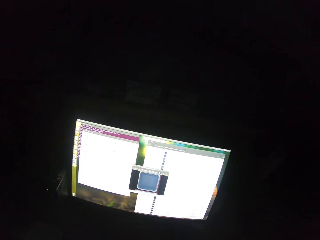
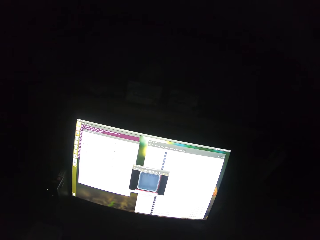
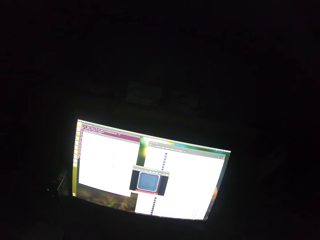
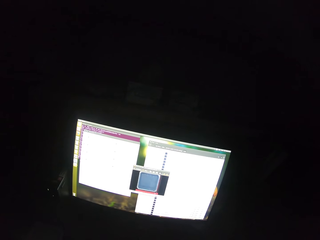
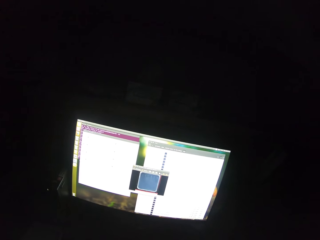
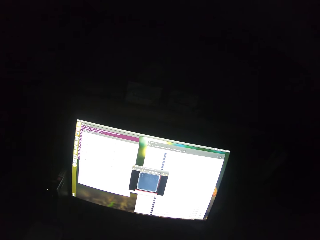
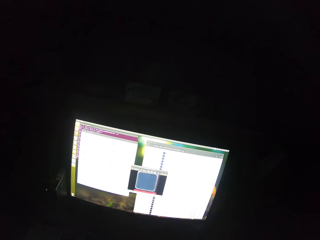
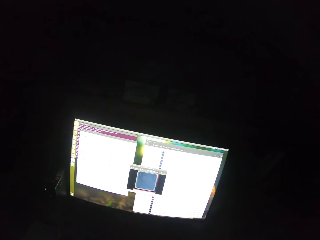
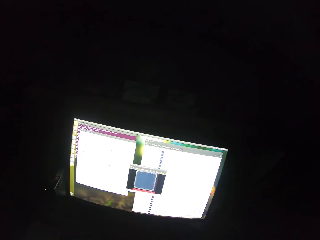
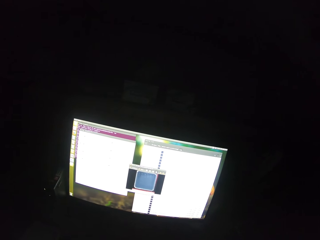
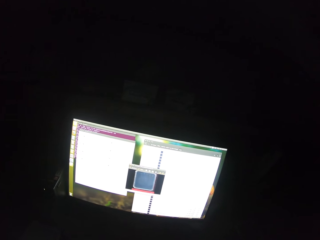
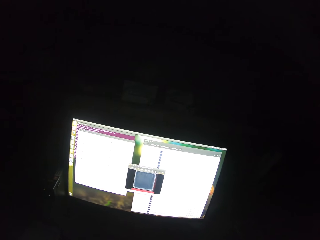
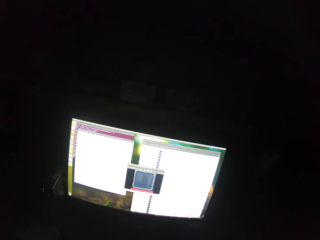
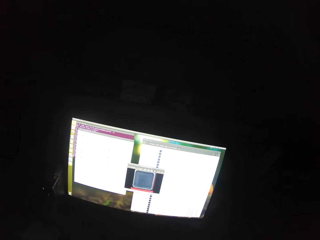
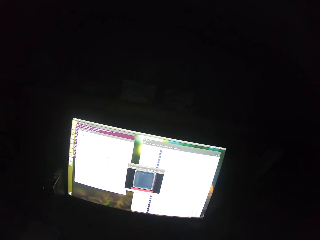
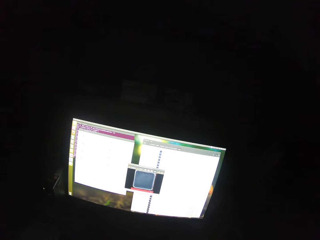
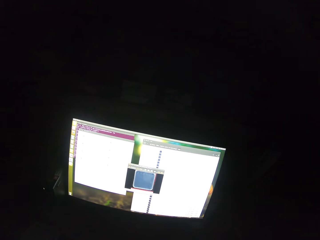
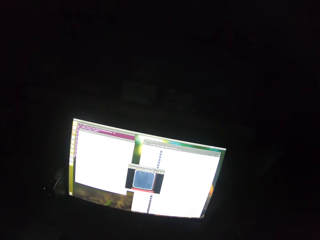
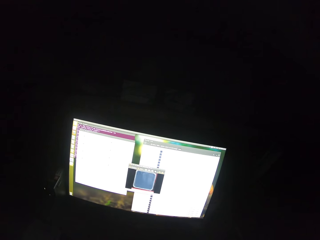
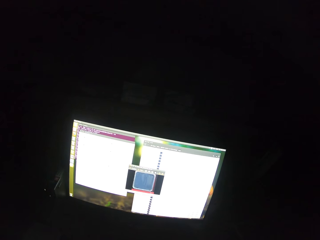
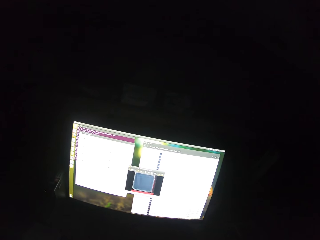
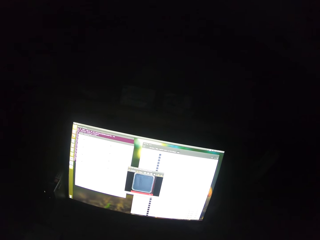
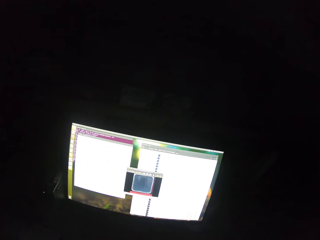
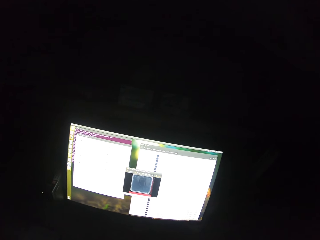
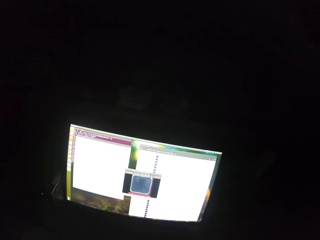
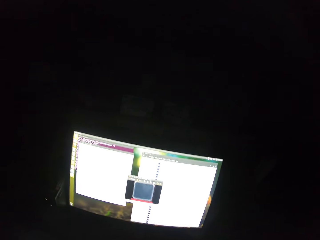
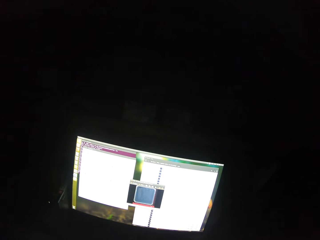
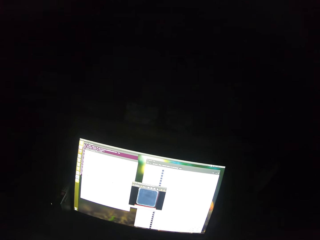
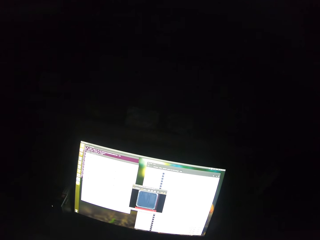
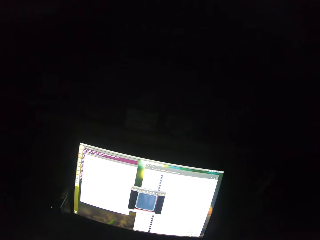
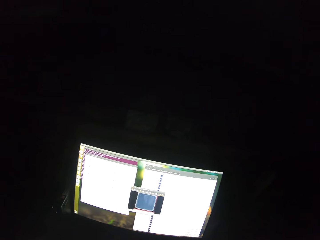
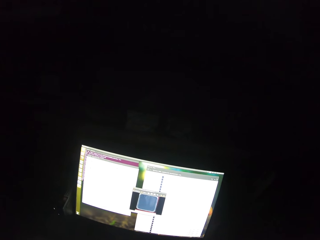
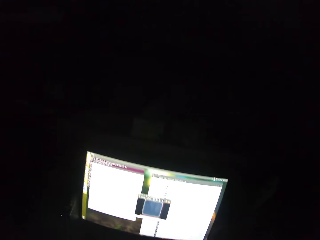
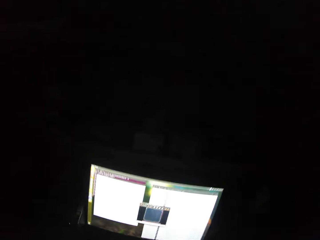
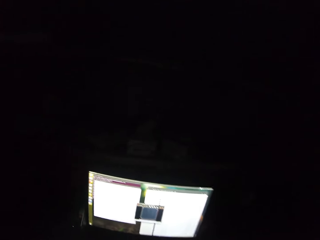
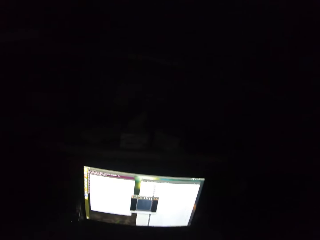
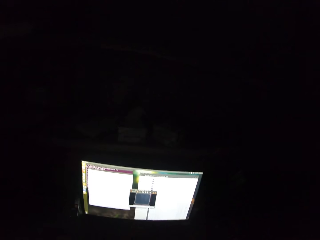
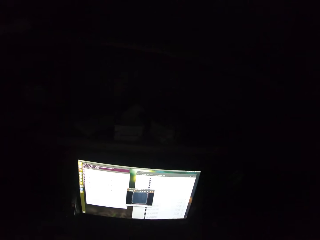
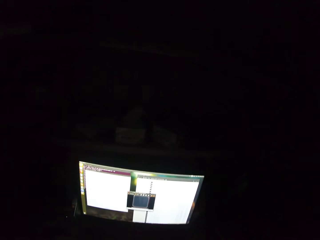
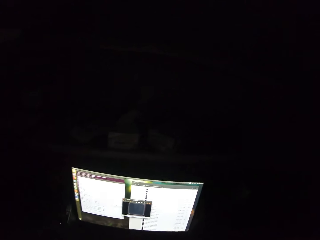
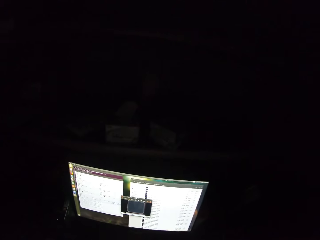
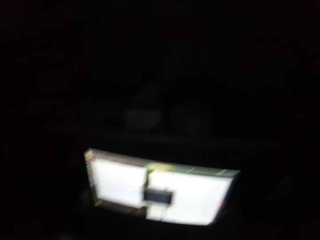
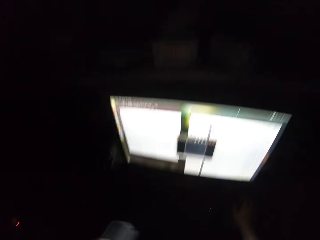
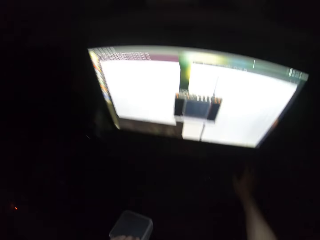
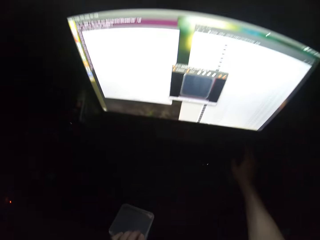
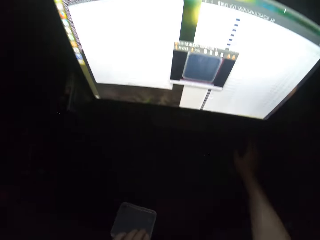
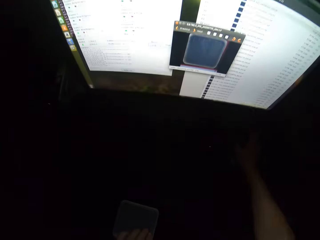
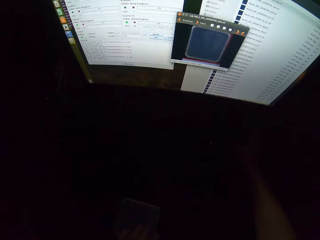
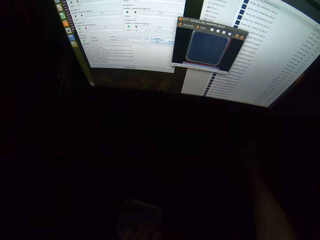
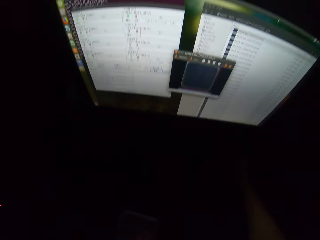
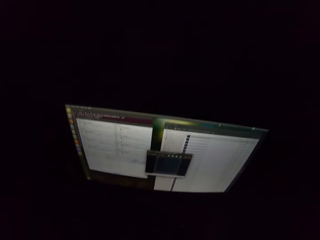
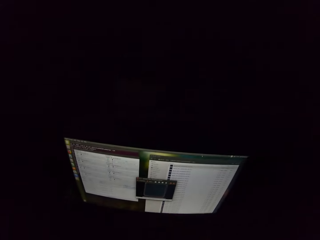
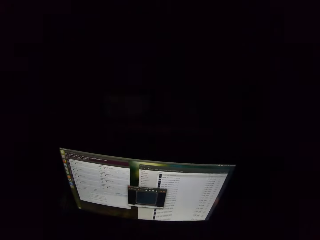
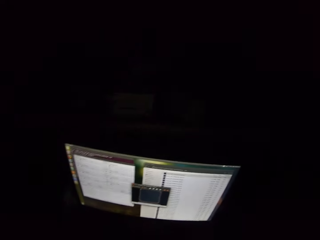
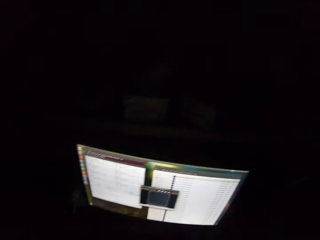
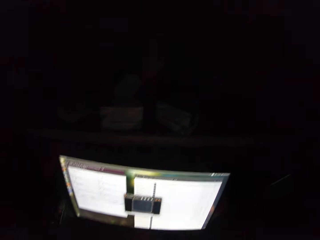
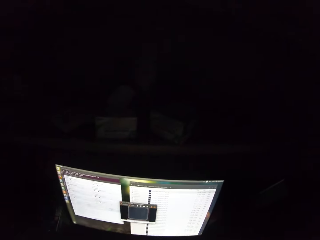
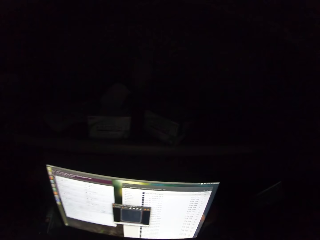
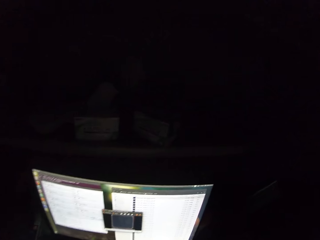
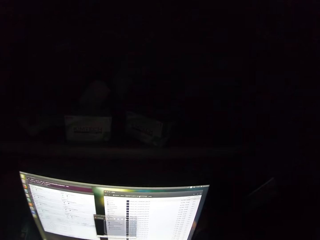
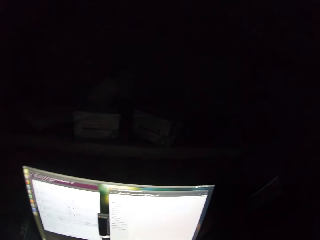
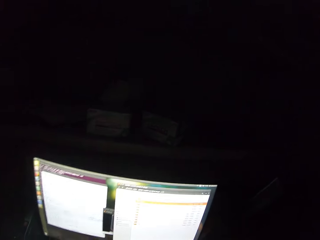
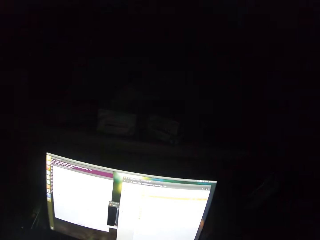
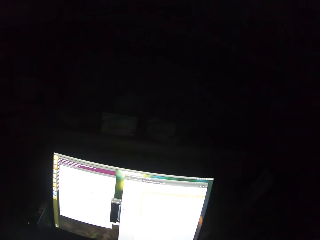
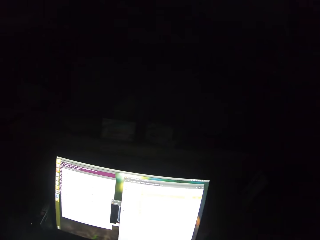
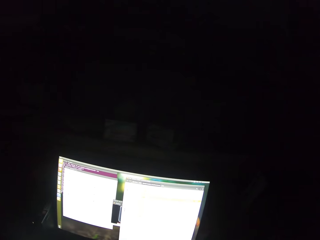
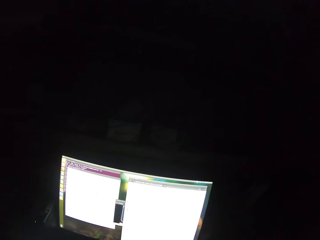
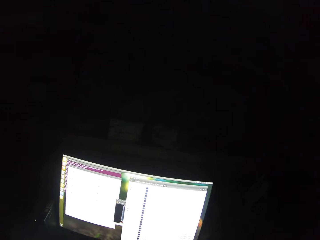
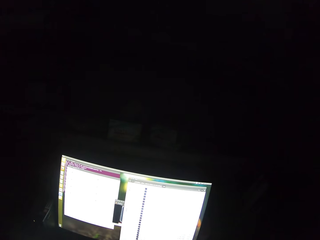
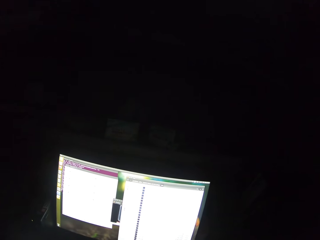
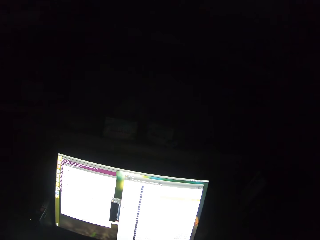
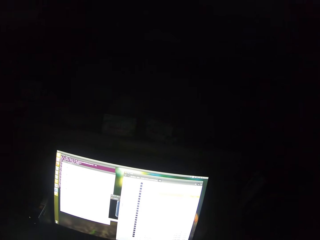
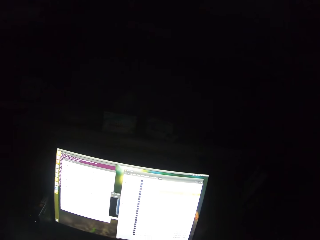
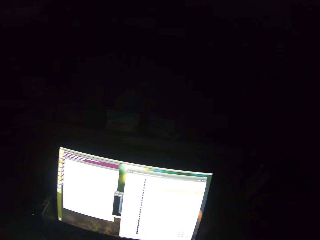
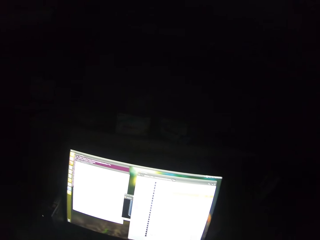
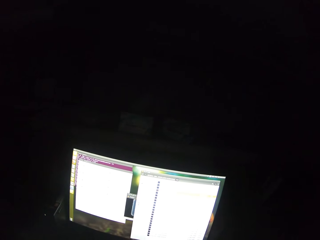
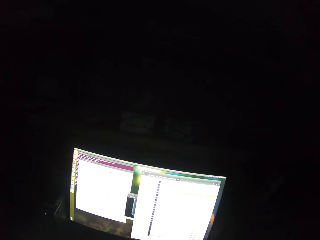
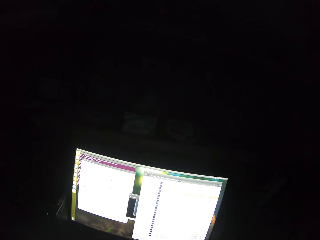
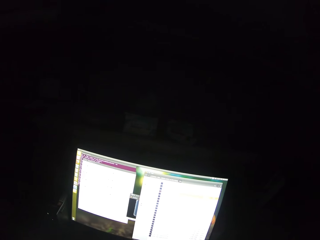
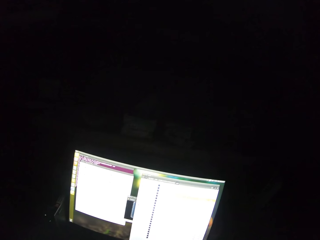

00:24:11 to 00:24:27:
The camera wearer places the container on the table. They stare at the computer monitor.

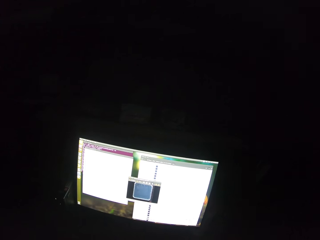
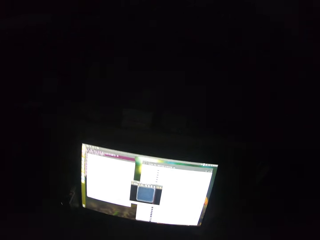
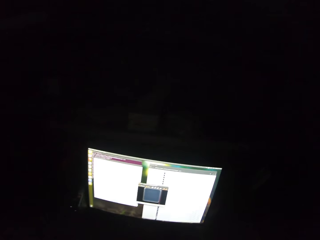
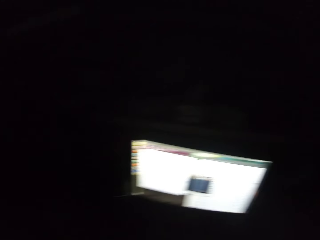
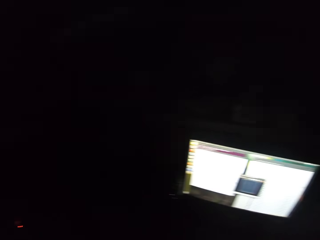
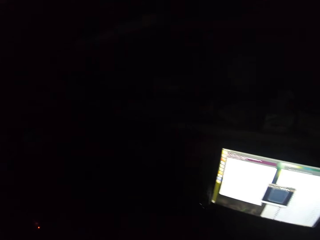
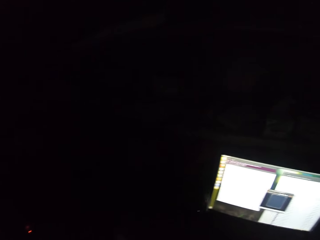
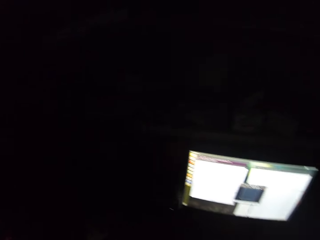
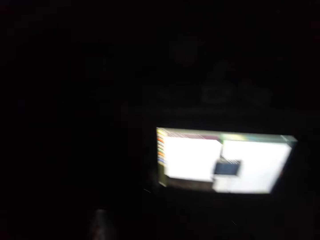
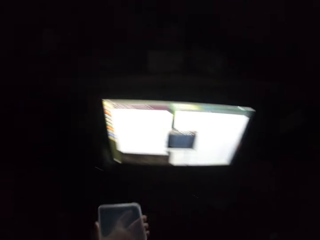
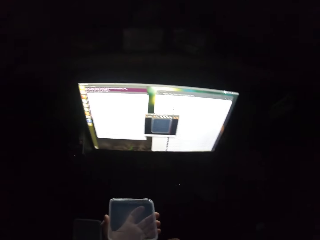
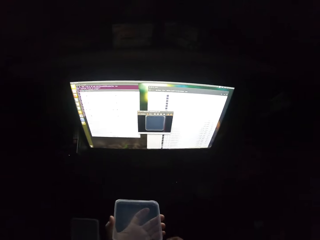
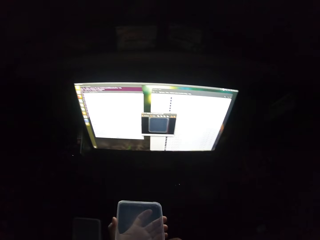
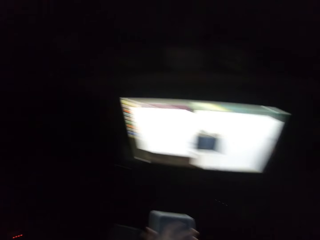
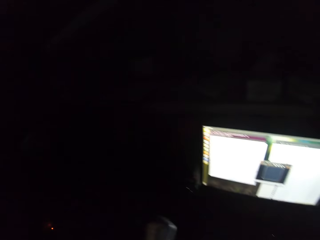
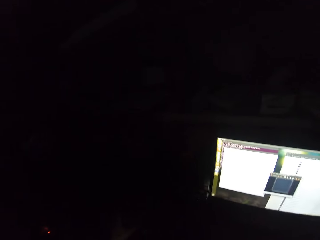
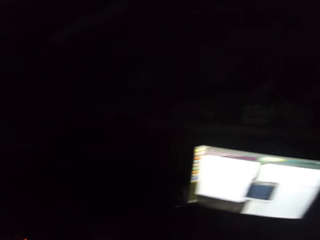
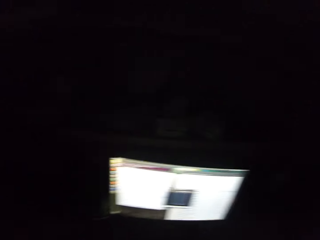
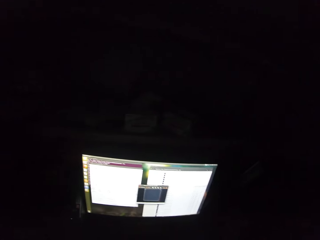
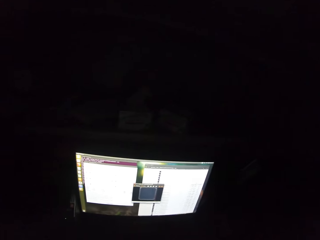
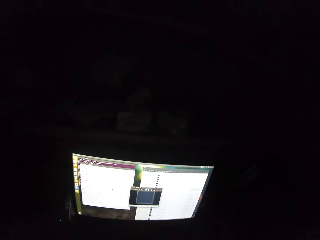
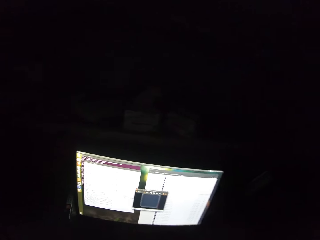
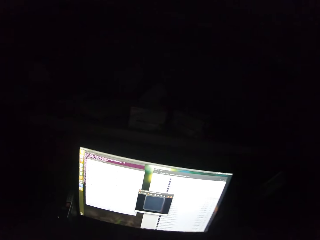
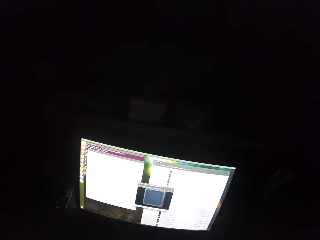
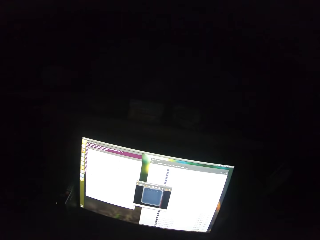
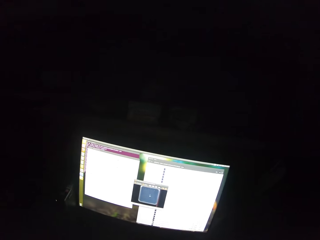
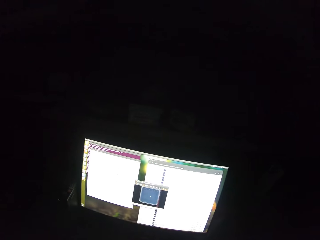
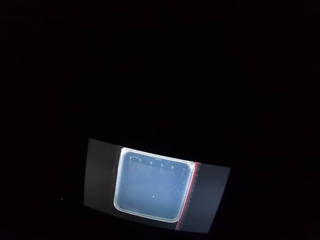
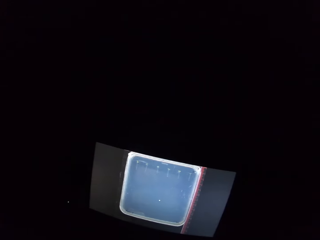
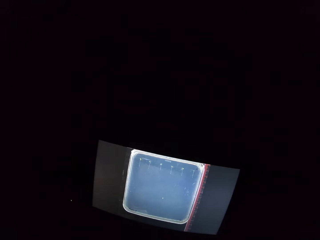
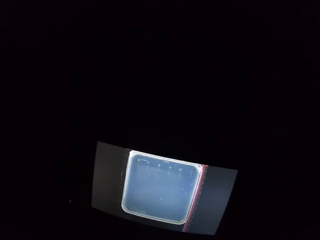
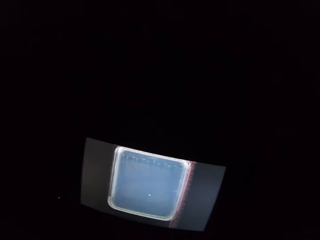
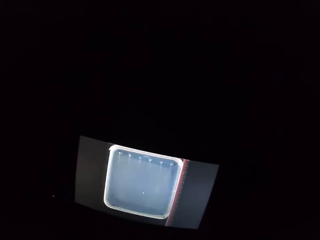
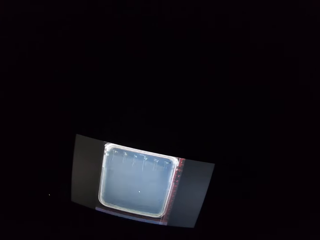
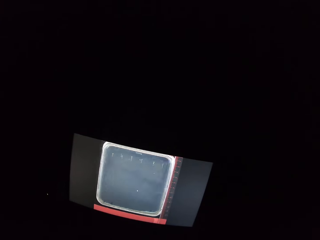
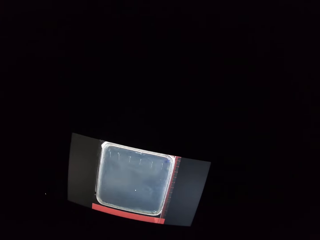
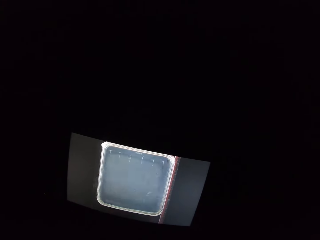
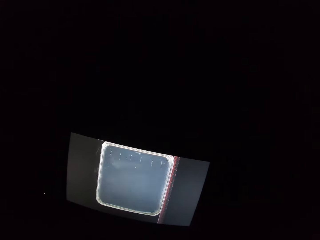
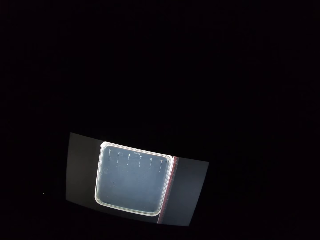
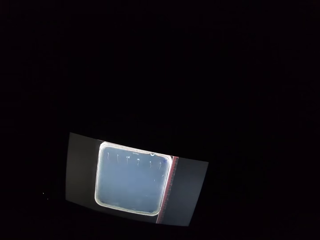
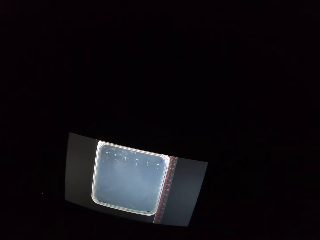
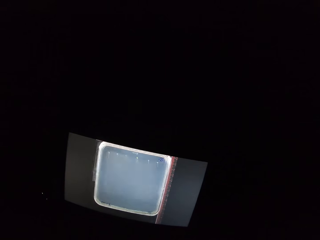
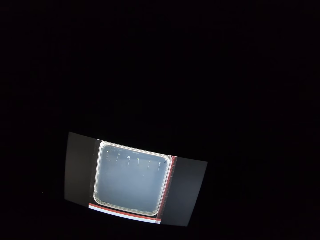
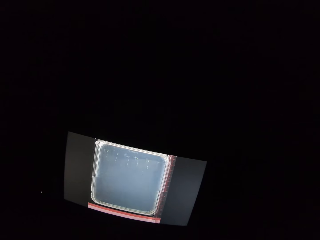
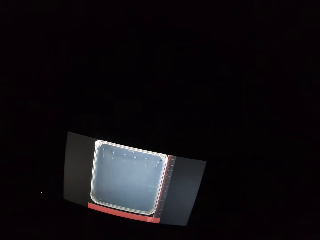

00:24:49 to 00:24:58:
The camera wearer picks up a container. They stare at the container. They stare at the computer monitor.
